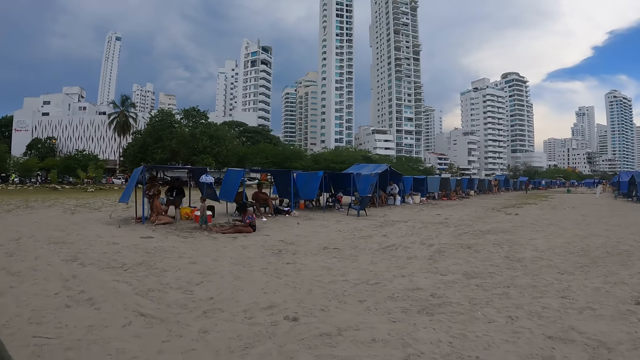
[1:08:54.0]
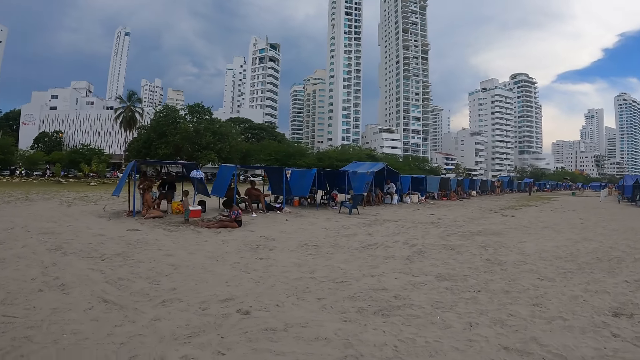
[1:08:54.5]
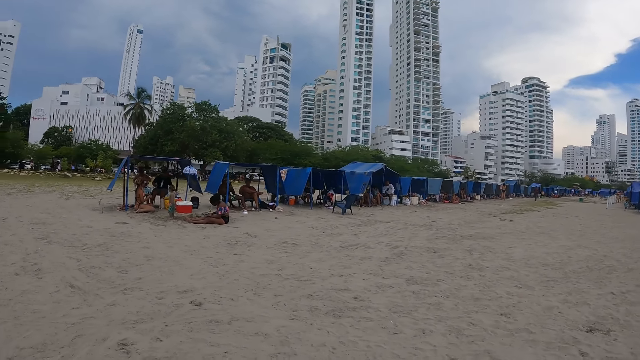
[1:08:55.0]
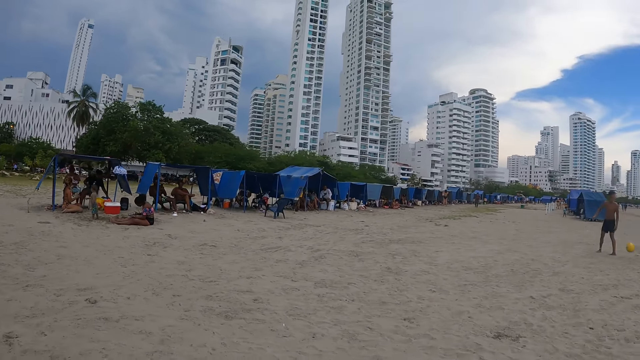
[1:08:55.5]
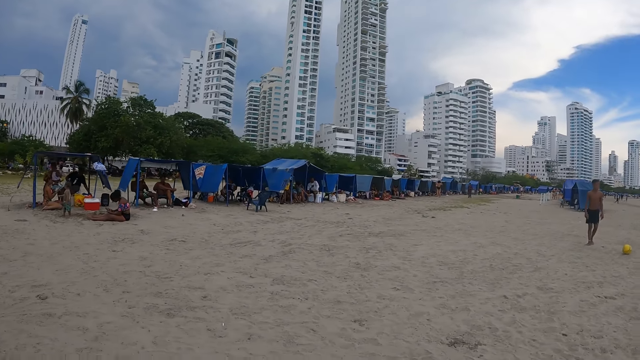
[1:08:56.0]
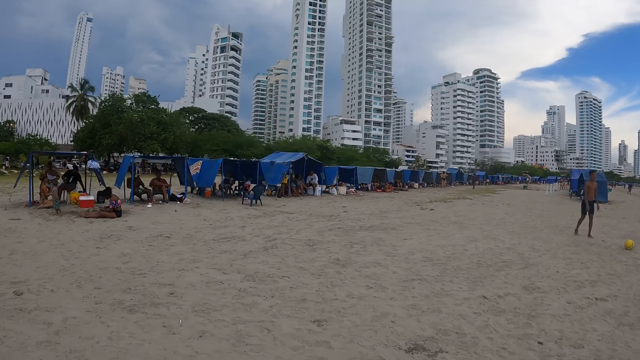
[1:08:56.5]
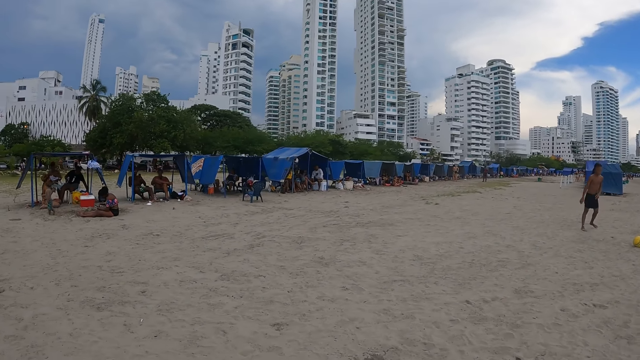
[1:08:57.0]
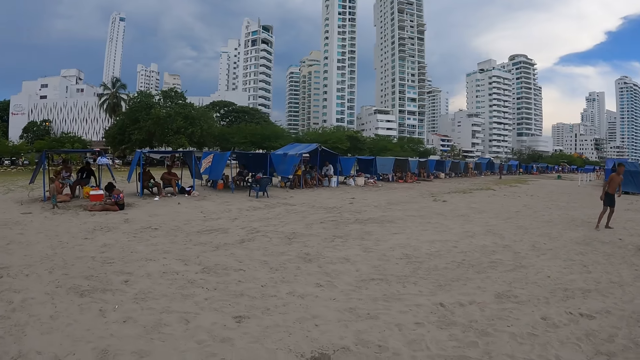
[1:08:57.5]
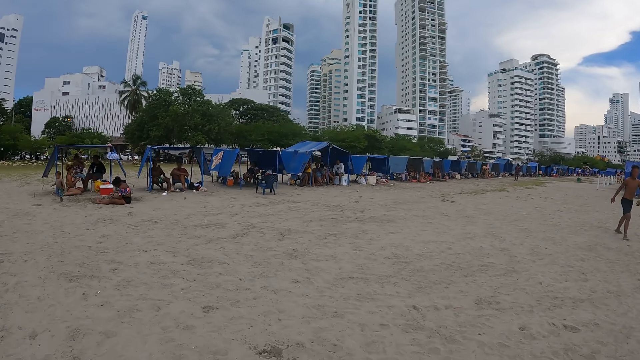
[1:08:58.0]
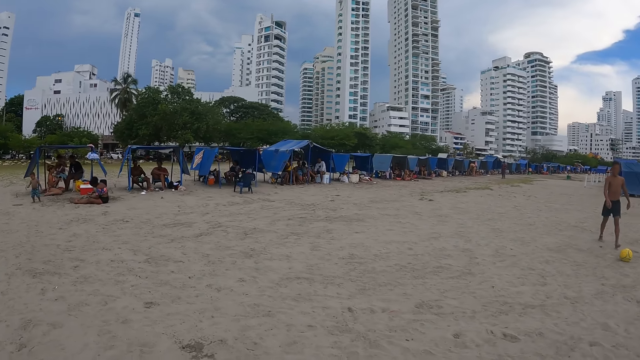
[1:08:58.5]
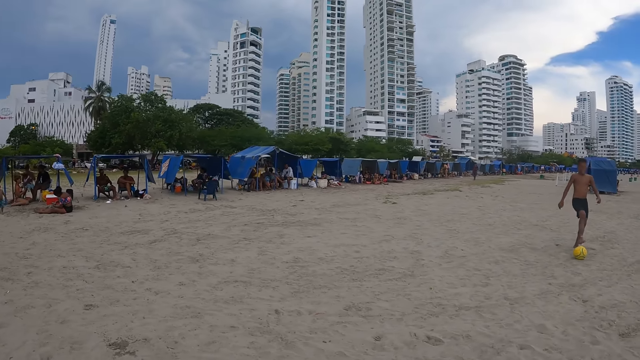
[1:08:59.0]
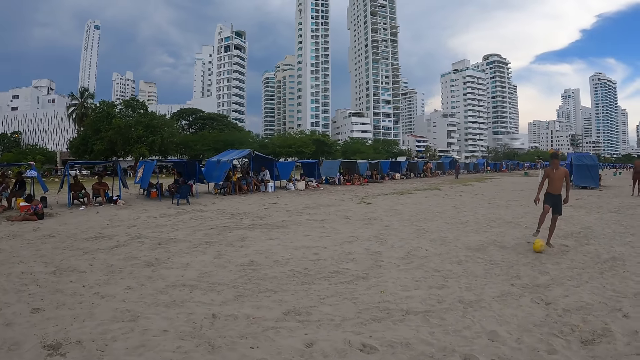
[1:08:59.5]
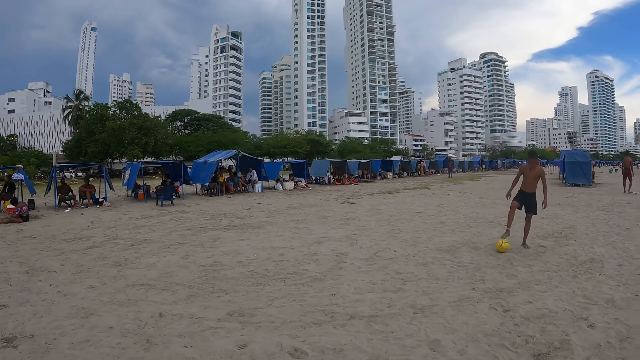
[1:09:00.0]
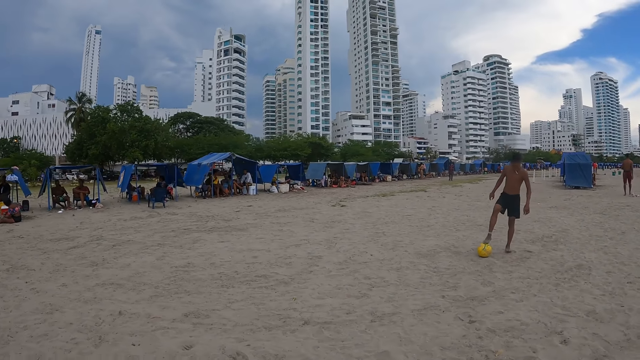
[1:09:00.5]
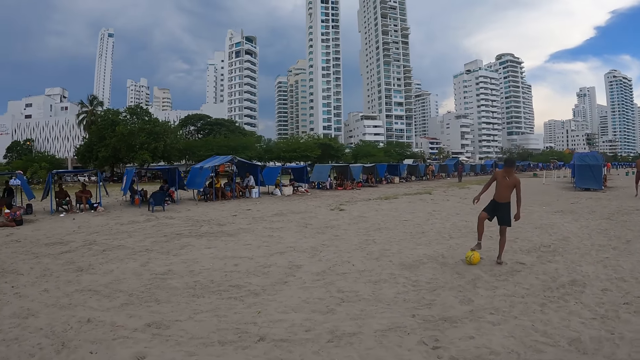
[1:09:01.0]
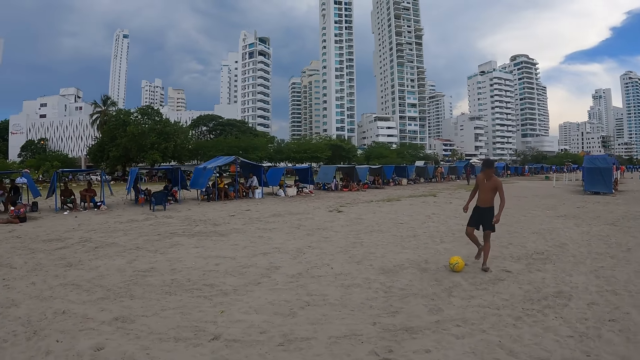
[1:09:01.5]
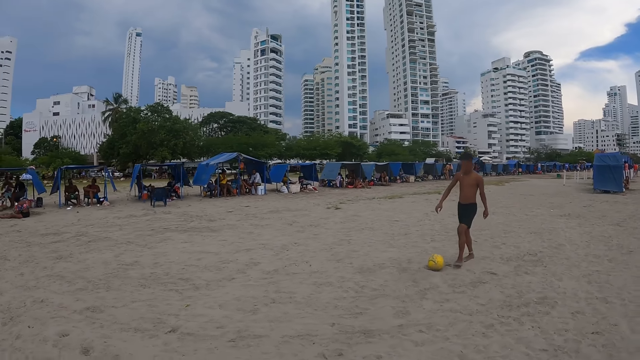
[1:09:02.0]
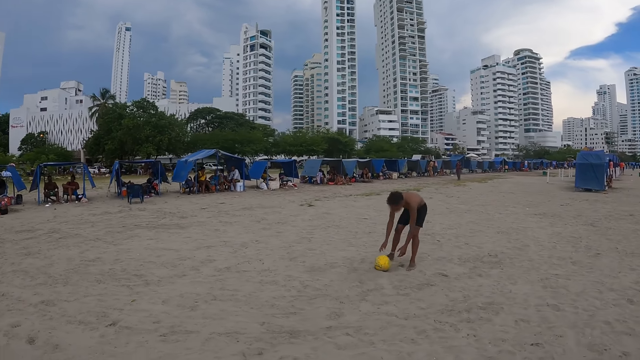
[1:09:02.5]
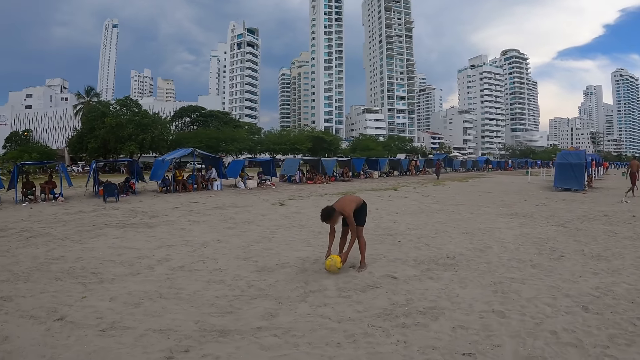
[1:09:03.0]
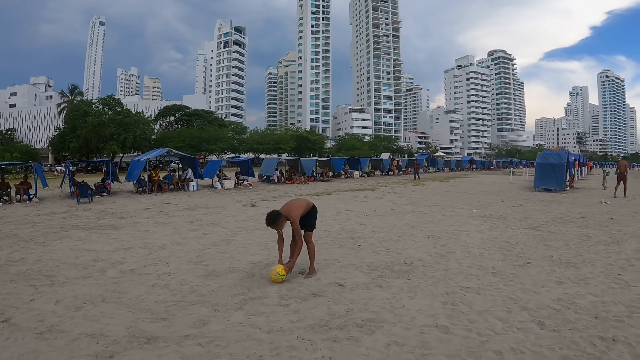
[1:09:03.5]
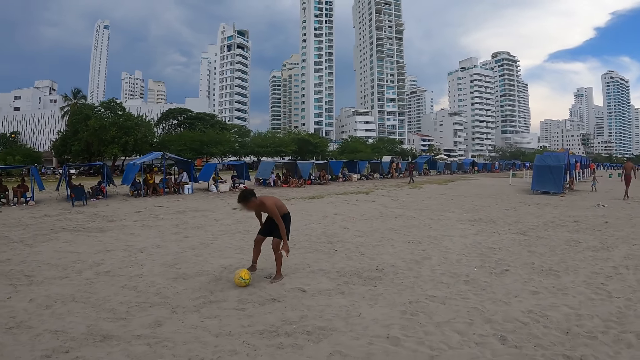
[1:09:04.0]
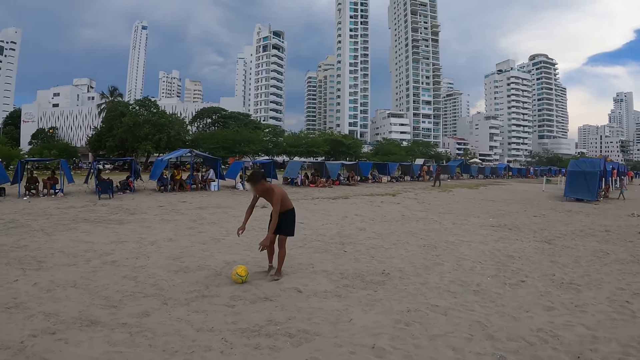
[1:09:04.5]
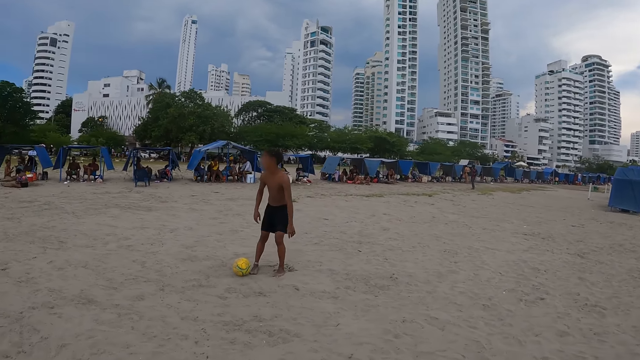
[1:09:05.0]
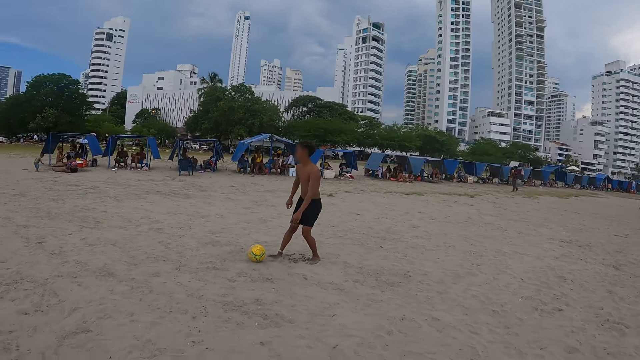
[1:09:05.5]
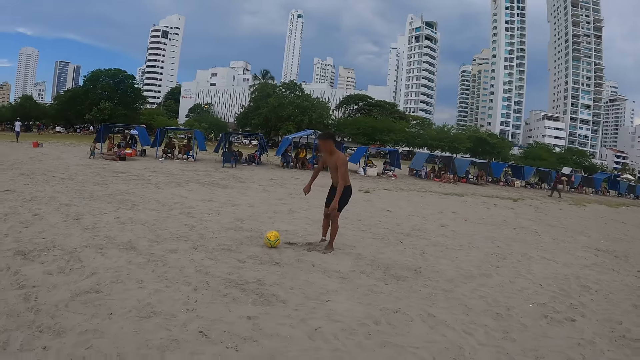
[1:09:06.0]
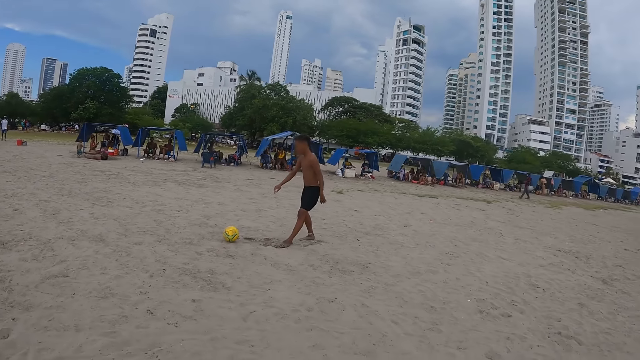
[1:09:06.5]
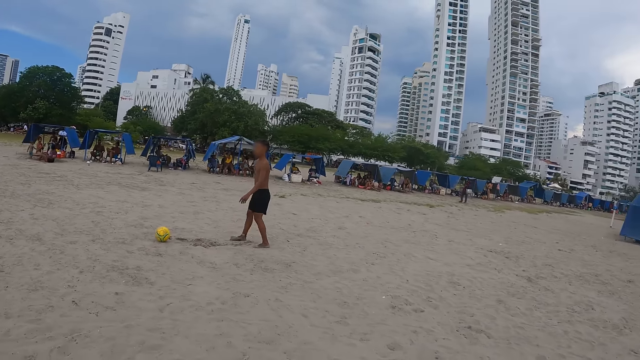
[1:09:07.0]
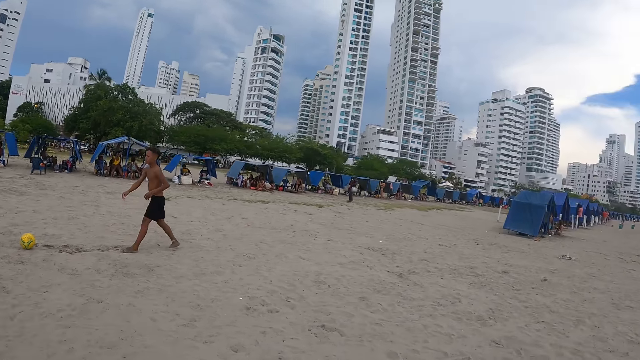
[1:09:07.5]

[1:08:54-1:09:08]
A boy plays football. The boy turns the ball. The boy plays football.

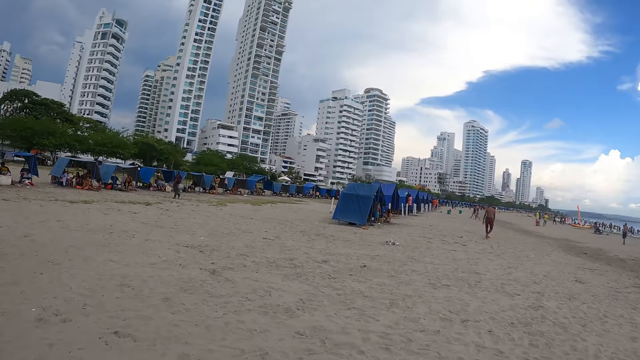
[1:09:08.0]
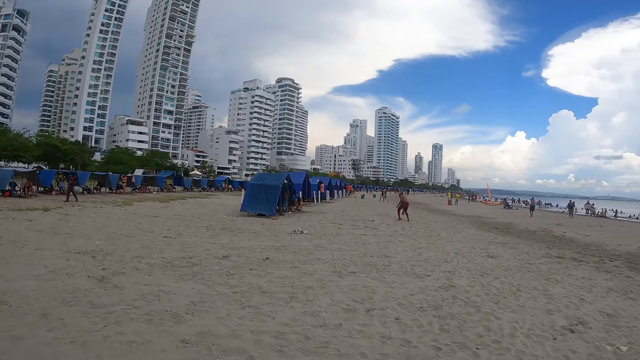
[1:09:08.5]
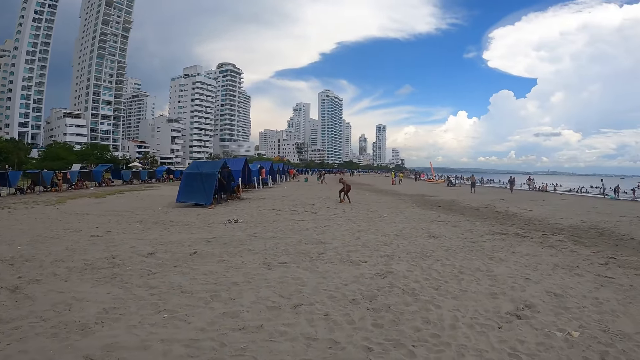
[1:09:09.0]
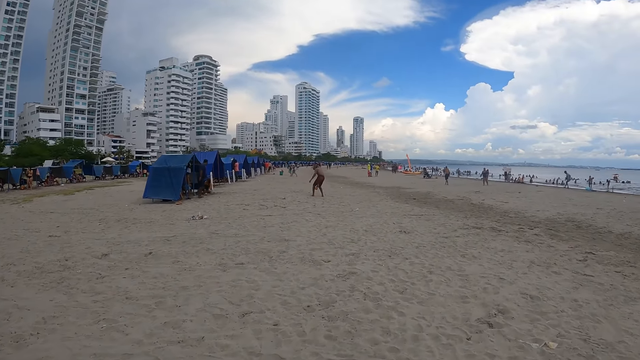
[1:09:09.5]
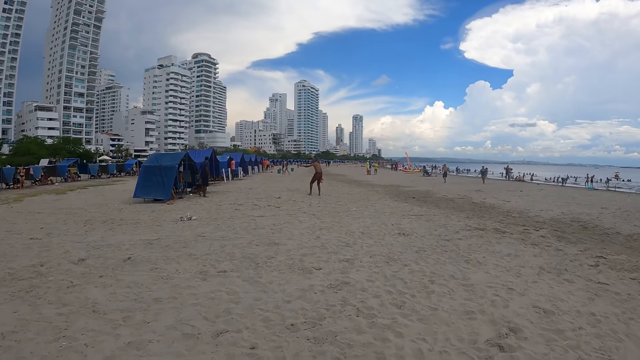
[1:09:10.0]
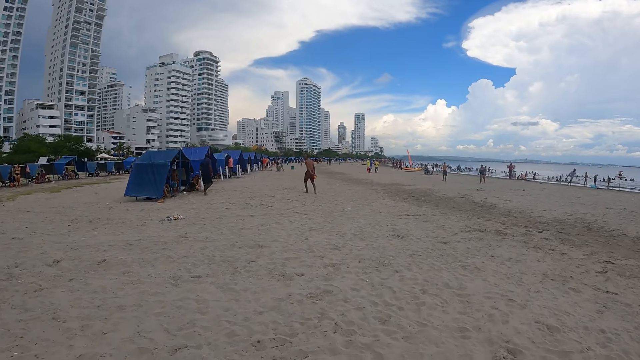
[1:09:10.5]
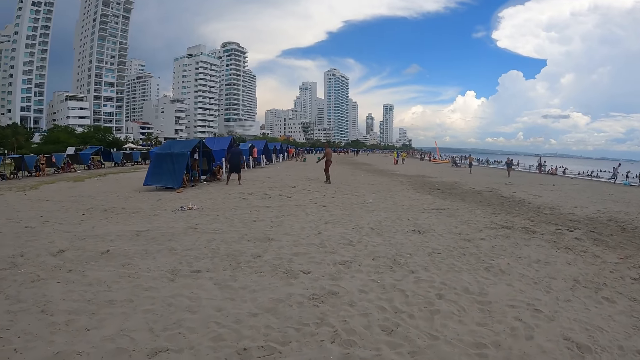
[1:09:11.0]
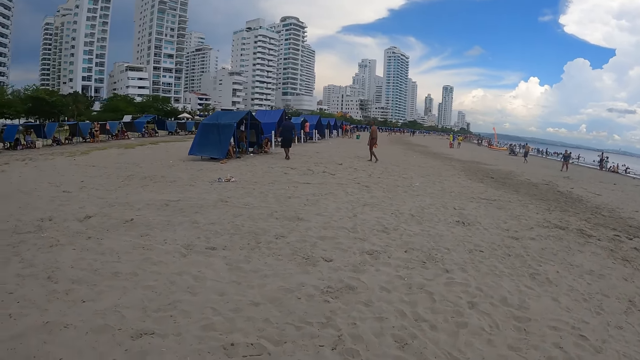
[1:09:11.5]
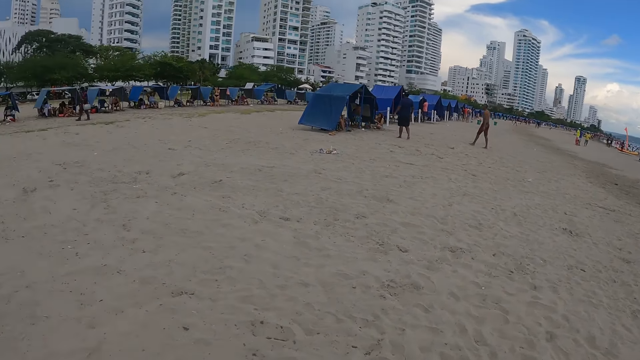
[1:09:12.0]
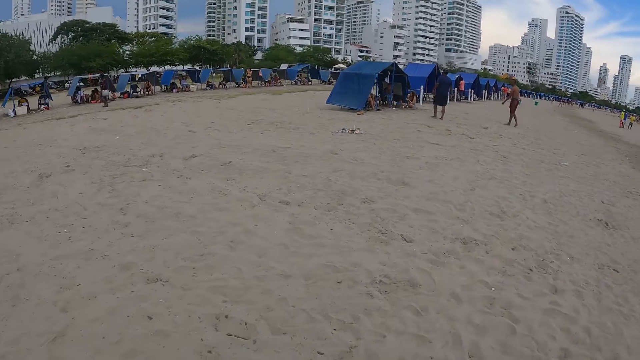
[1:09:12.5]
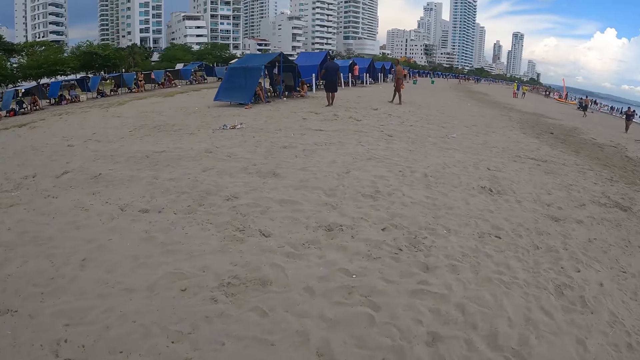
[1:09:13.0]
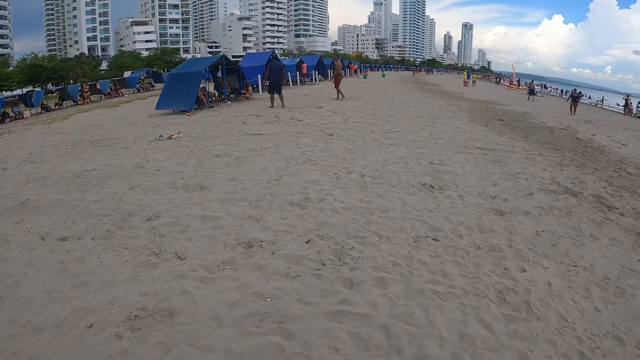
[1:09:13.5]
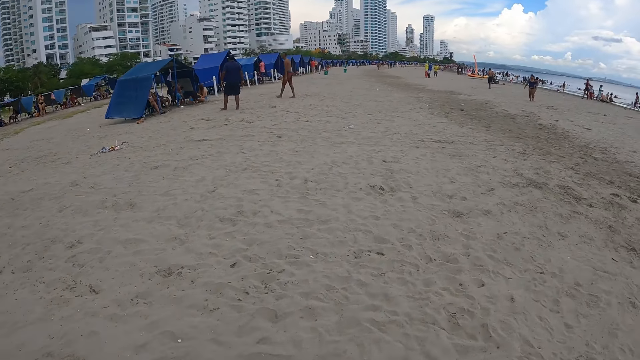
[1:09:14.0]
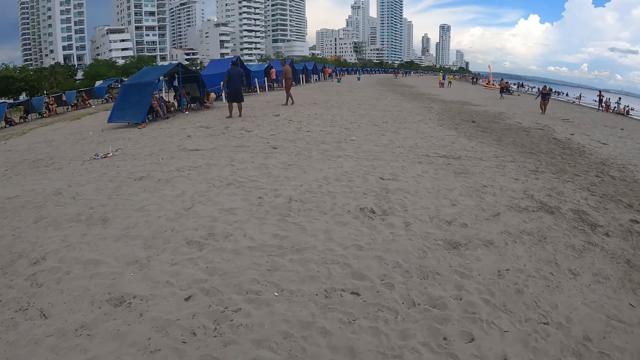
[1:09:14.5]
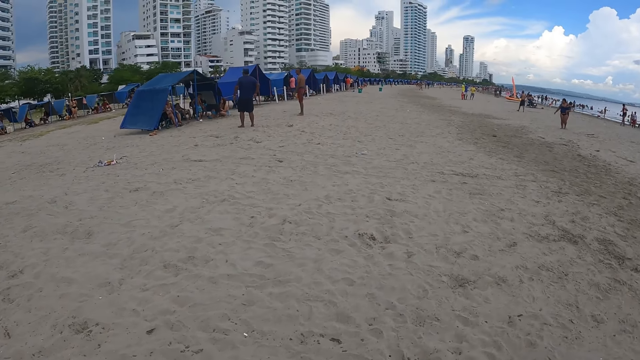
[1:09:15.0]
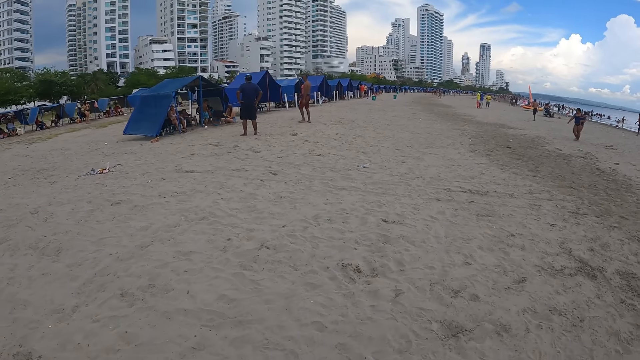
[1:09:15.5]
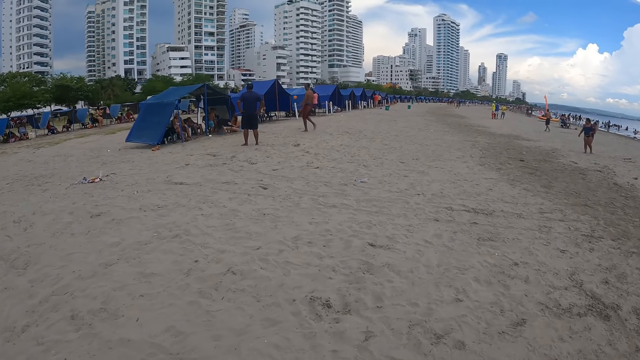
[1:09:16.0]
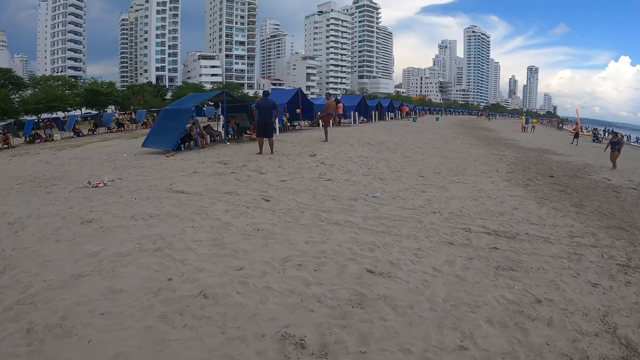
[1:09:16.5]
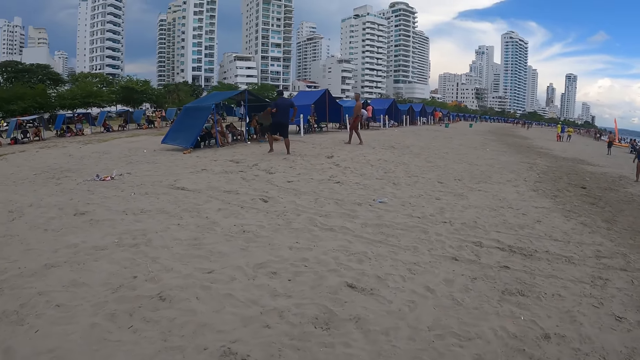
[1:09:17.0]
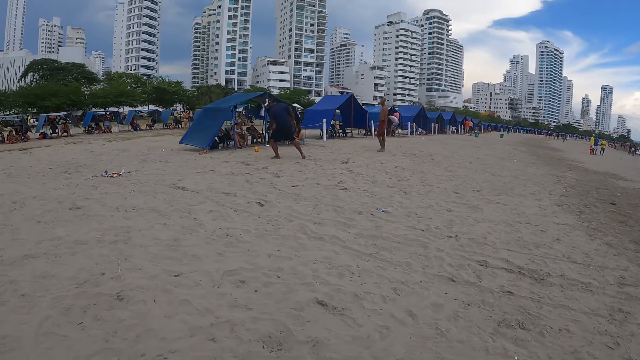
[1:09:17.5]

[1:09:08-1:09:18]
A man picks up the football from the ground. Another man walks around. The first man walks around. A woman walks around. The first man plays football. The other man plays football.
